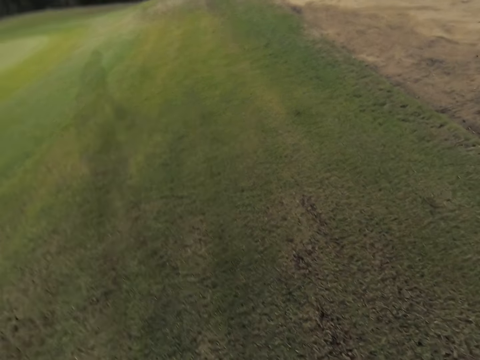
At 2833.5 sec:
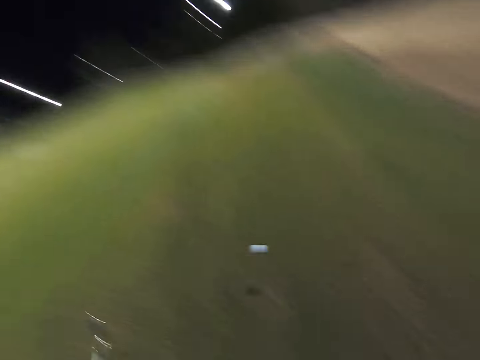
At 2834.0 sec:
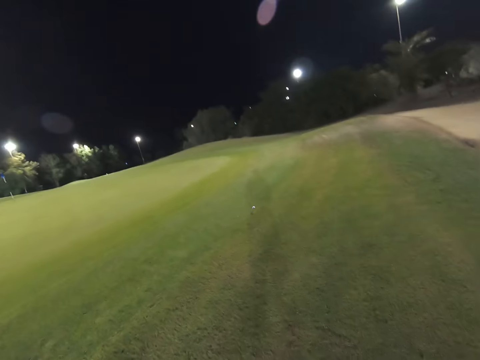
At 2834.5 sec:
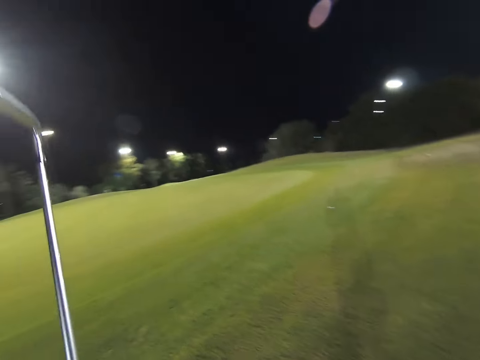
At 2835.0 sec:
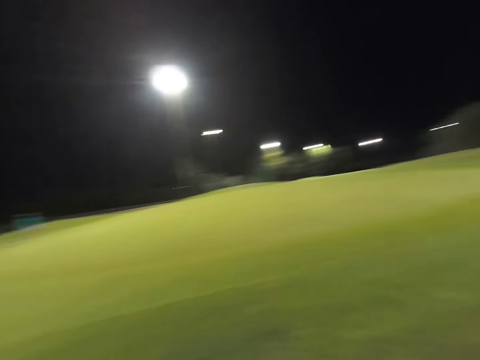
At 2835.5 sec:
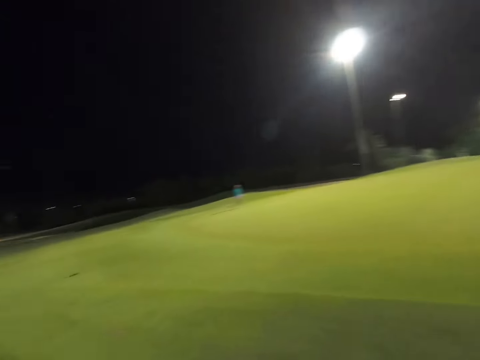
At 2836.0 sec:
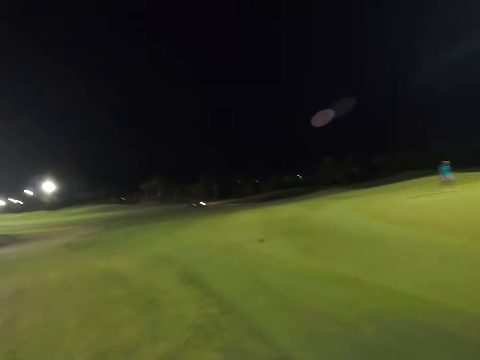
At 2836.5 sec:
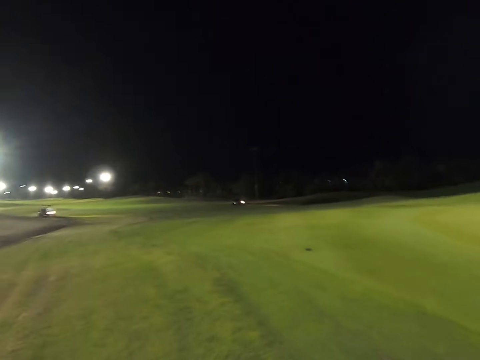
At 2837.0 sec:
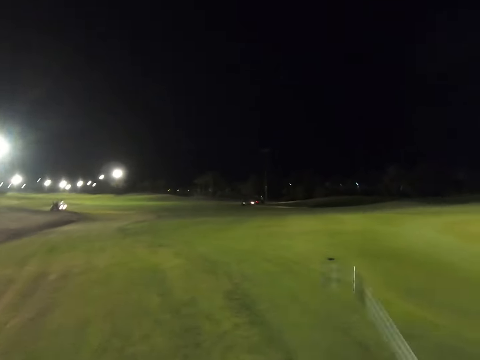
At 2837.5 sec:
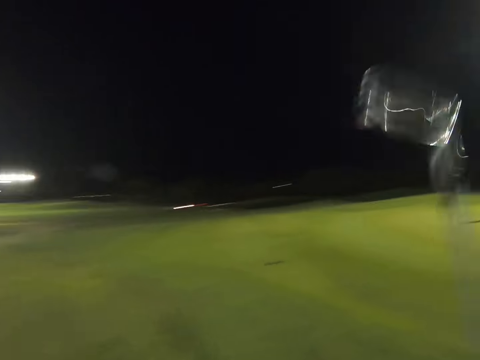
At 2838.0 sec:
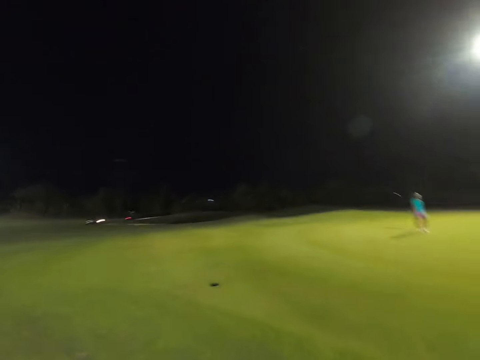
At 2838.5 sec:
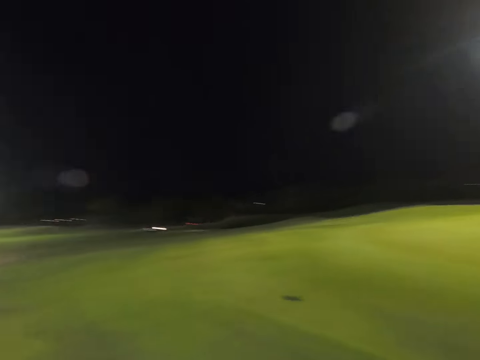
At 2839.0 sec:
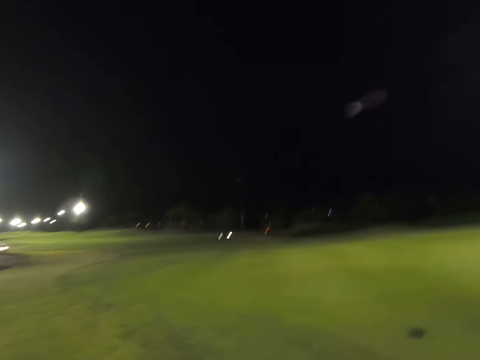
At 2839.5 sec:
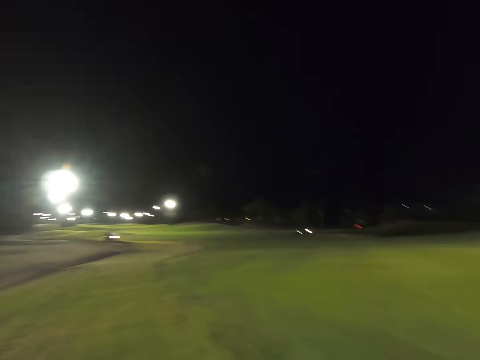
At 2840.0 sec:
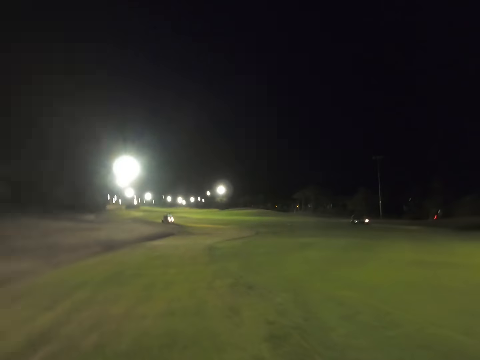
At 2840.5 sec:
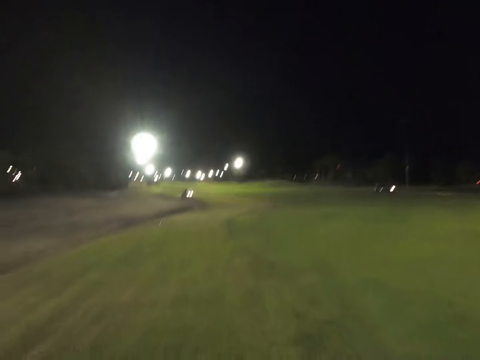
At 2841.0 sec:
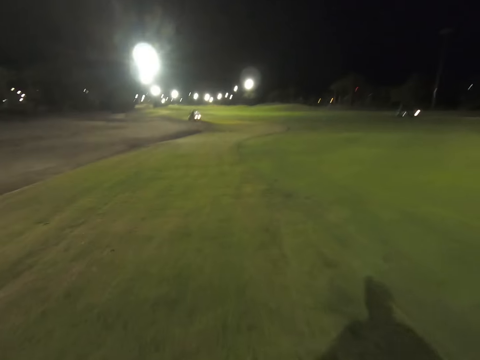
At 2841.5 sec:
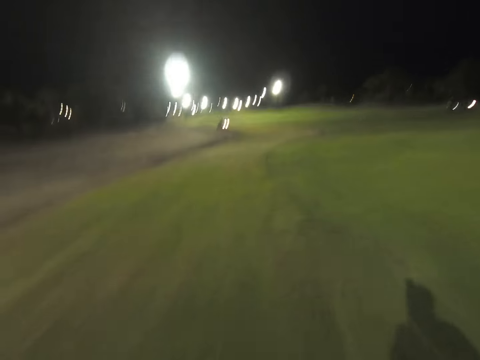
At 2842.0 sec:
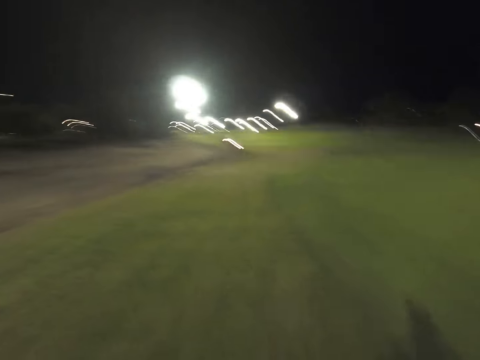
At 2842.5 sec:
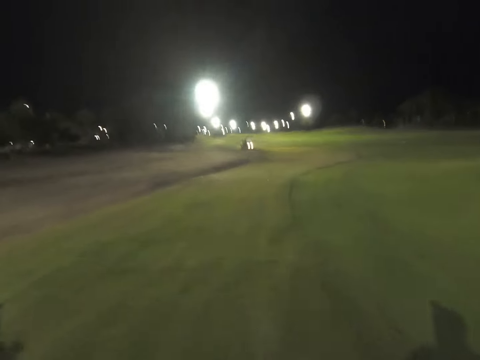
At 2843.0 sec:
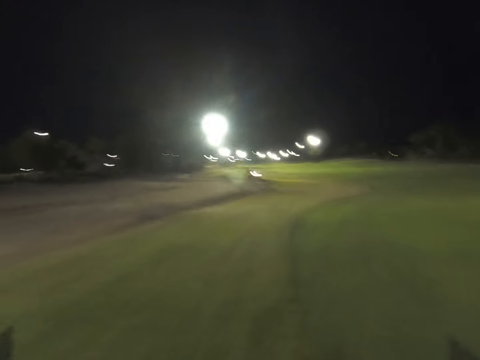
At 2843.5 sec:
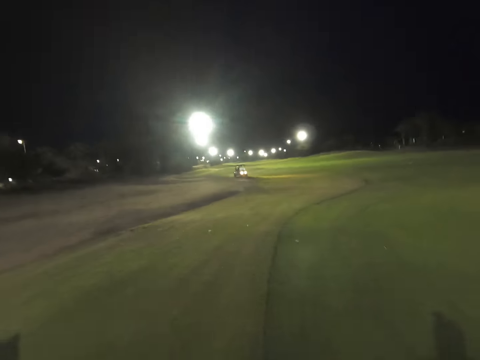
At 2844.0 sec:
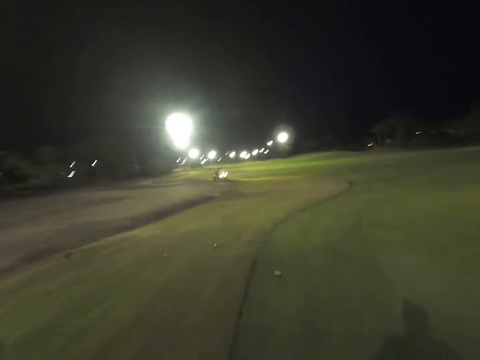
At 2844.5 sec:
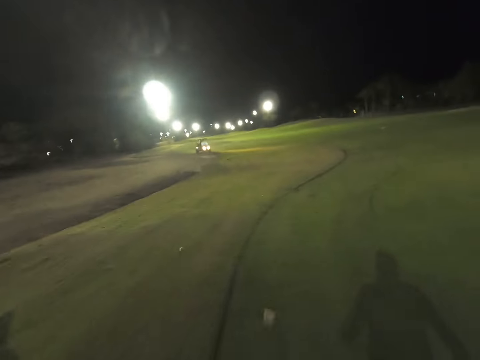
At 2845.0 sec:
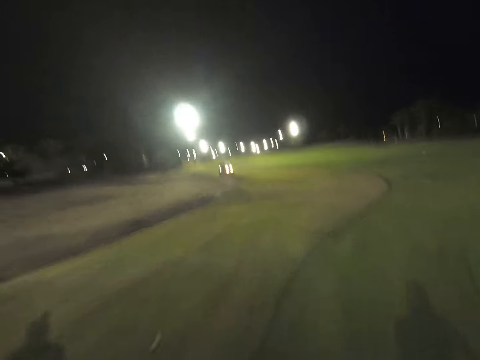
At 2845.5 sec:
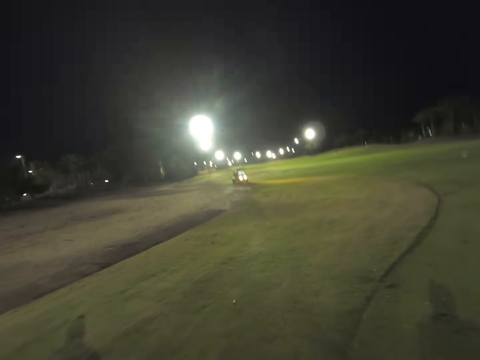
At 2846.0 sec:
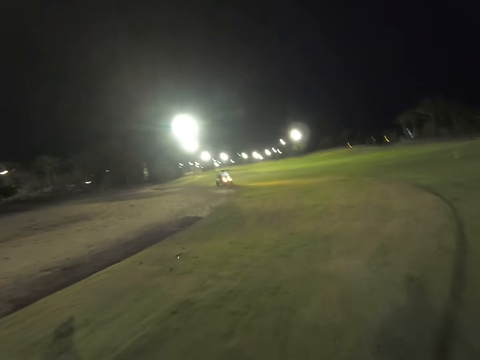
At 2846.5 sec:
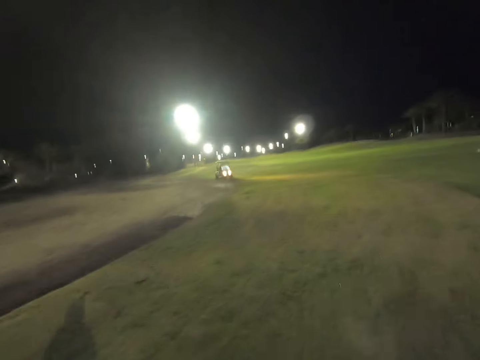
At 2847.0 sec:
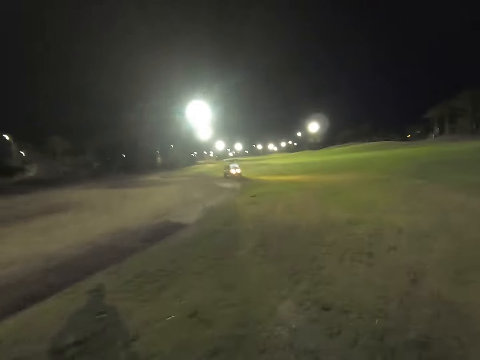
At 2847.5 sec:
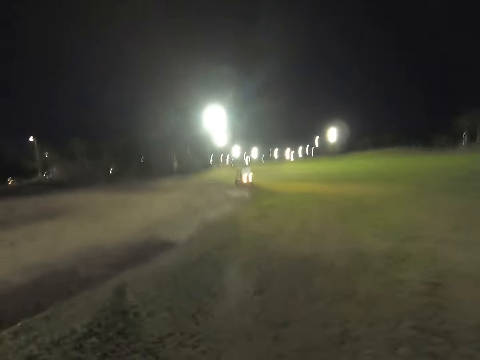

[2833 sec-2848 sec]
The camera wearer stares around the field. They walk around the field.

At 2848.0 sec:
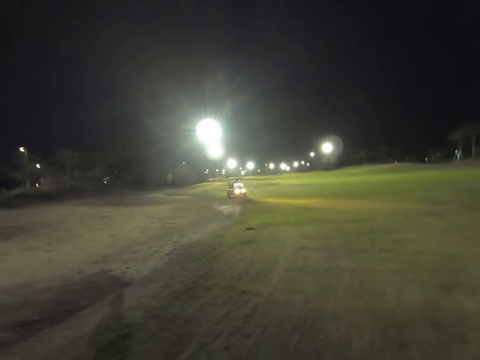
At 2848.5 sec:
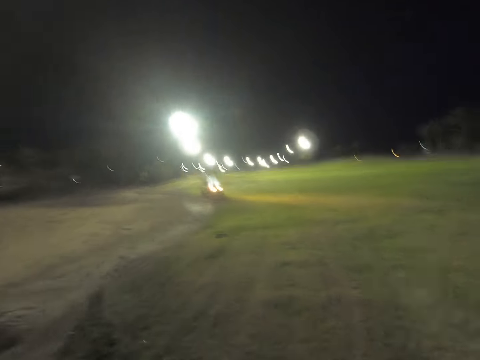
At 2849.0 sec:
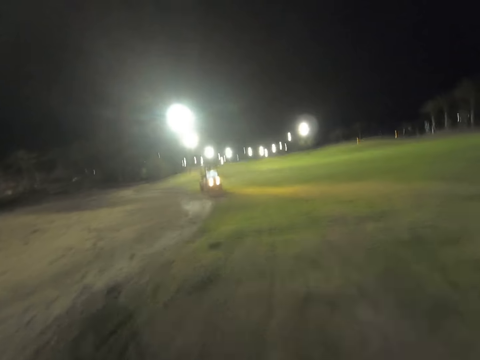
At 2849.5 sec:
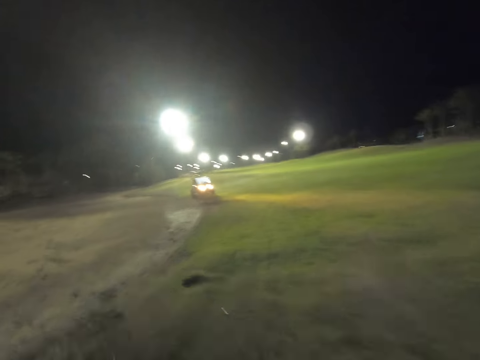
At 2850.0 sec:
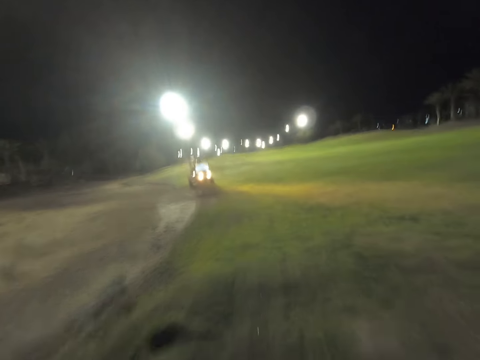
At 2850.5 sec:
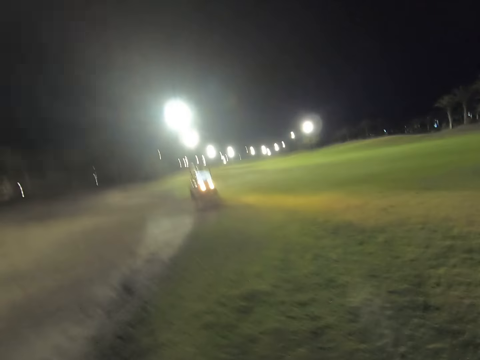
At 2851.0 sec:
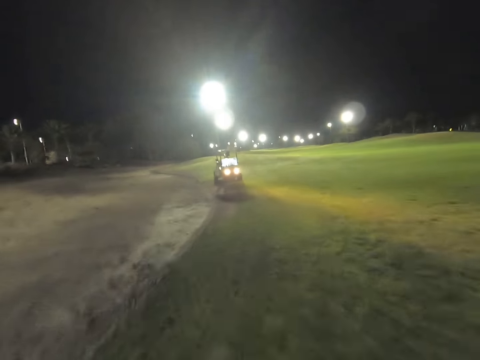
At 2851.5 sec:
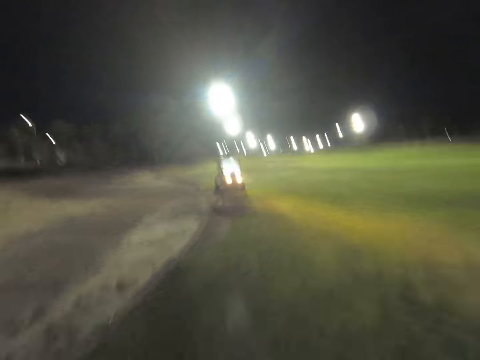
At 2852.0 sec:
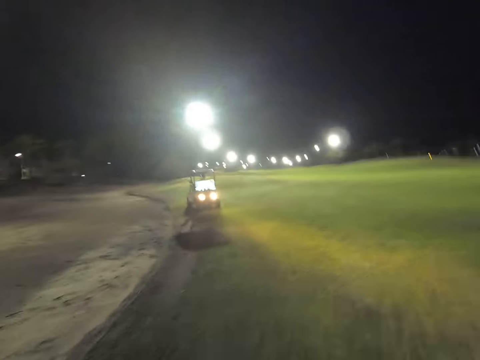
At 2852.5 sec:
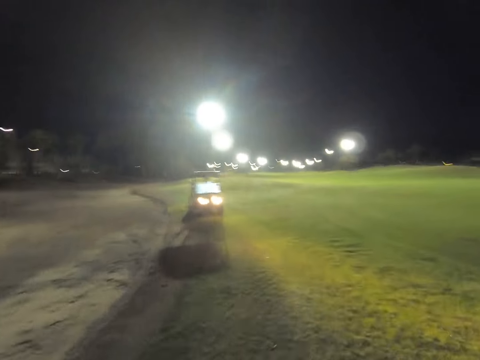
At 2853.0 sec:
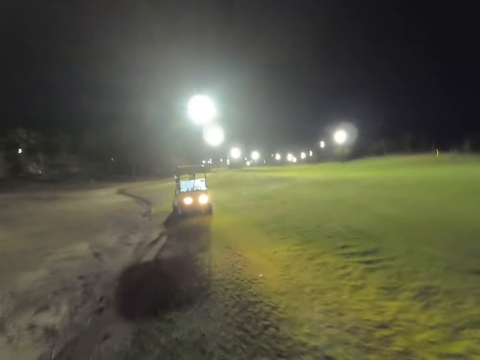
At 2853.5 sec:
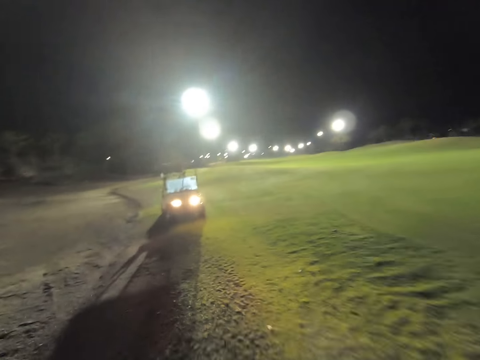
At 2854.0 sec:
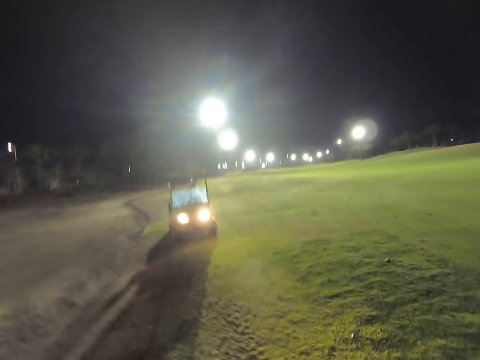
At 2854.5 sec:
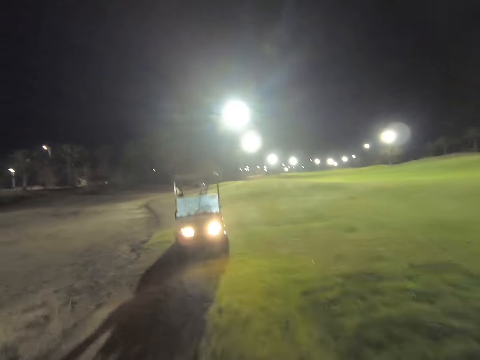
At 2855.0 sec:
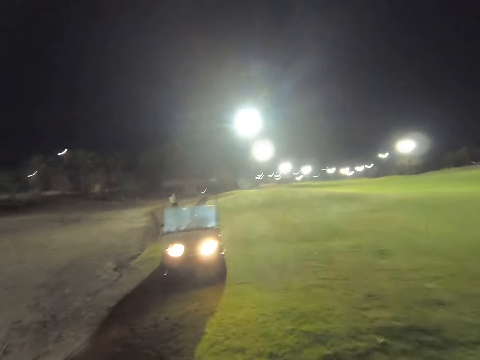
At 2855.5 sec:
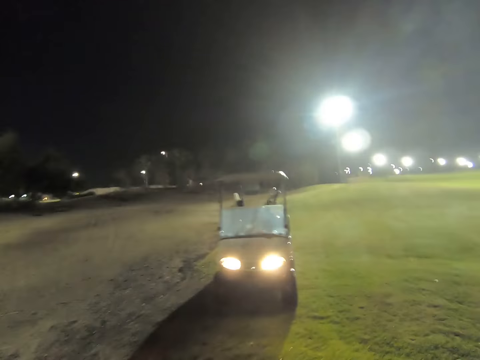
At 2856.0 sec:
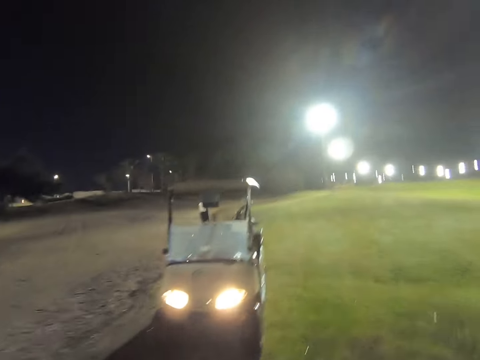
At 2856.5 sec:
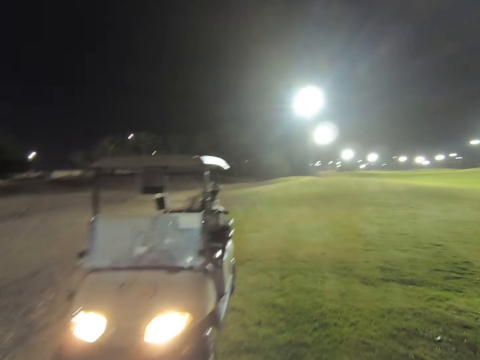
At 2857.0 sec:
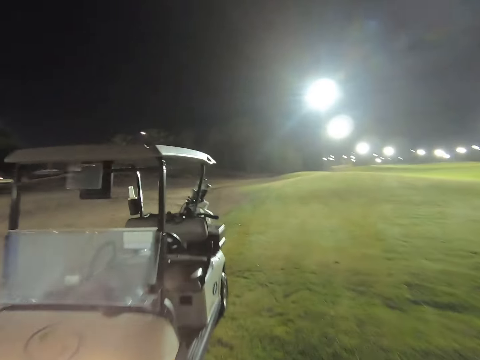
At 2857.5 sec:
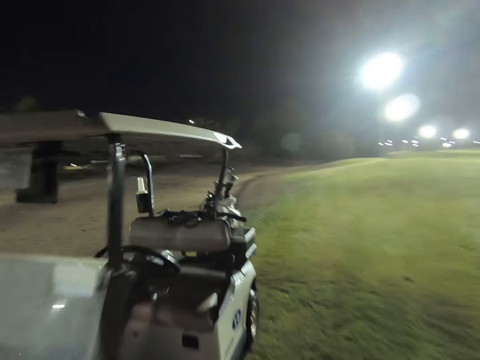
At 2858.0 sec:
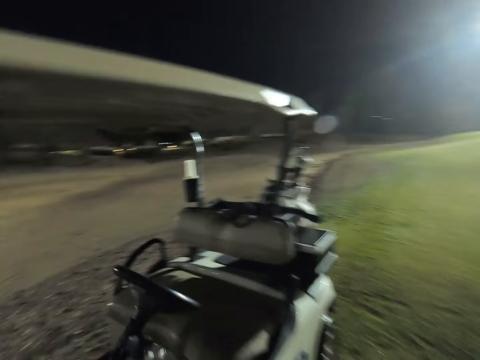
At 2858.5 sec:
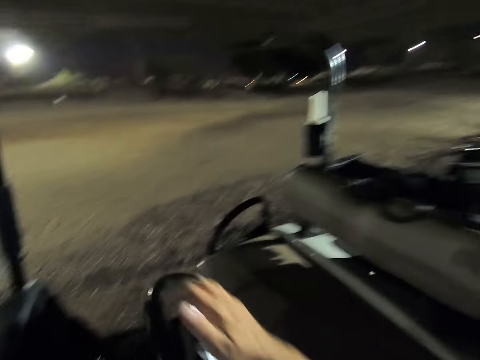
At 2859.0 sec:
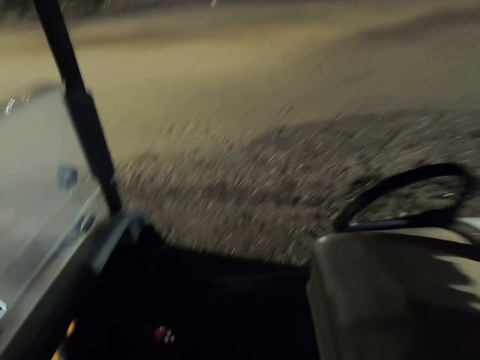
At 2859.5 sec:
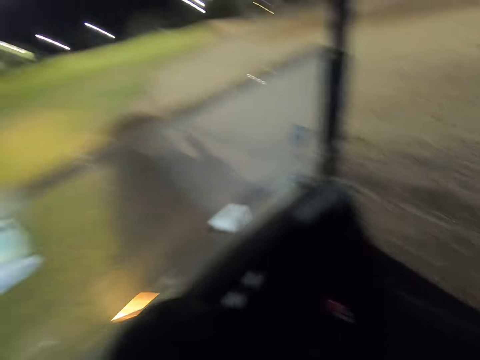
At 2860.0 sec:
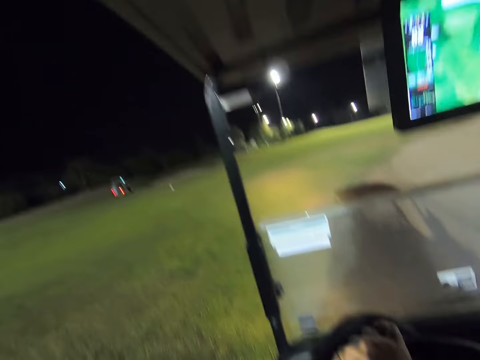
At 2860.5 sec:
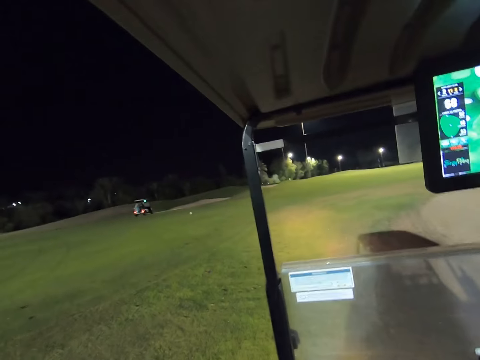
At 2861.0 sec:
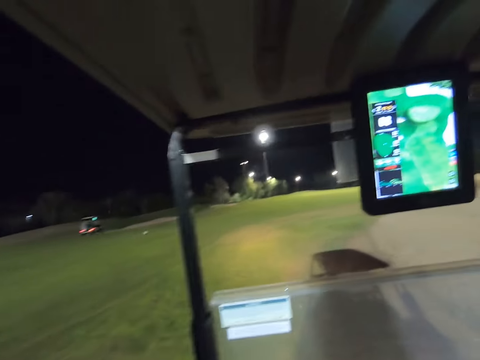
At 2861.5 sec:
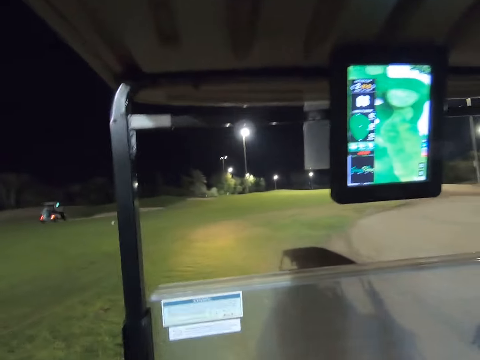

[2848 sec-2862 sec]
A golf cart motorcycle moves. The camera wearer enters the golf cart. They grab the steering of the golf cart. The golf cart motorcycle moves.
